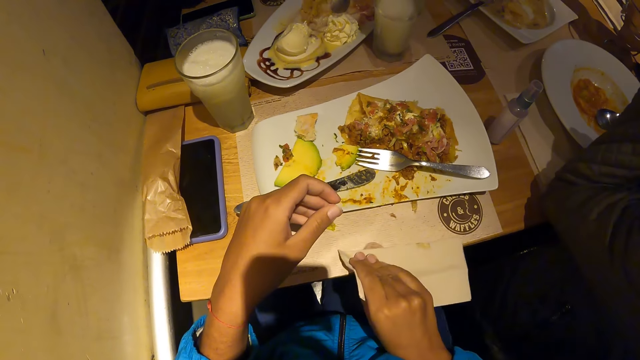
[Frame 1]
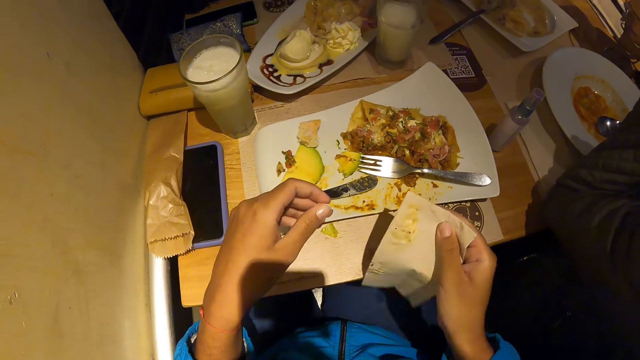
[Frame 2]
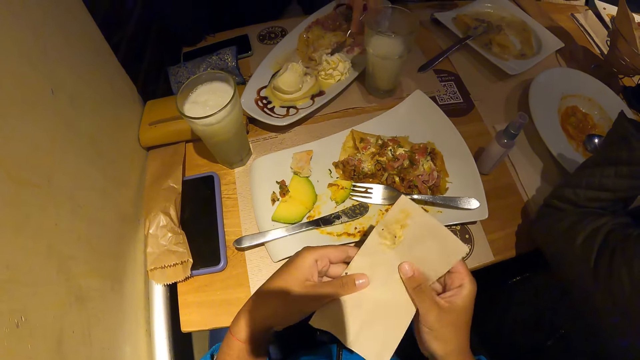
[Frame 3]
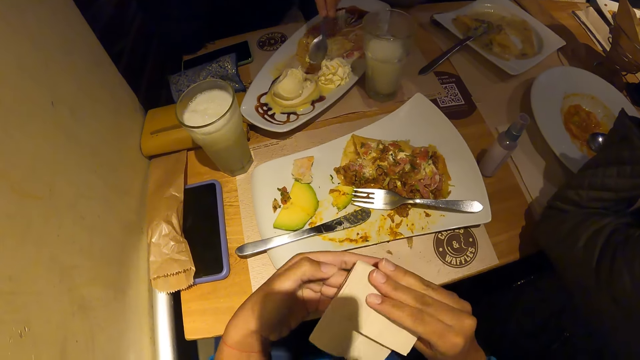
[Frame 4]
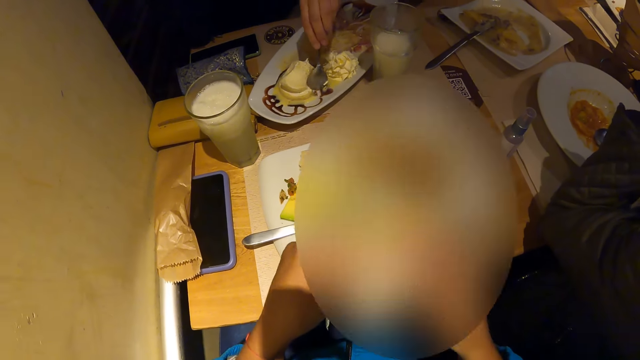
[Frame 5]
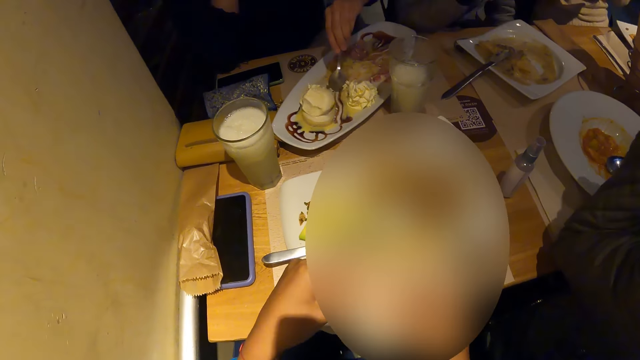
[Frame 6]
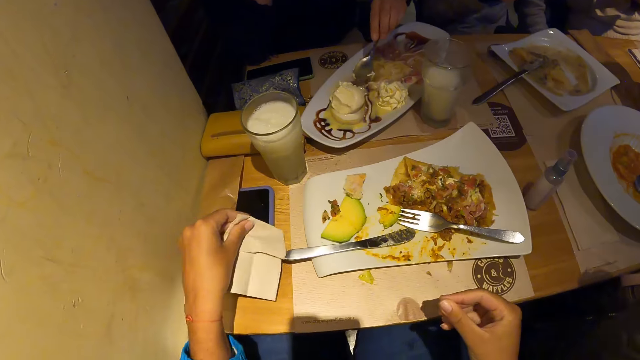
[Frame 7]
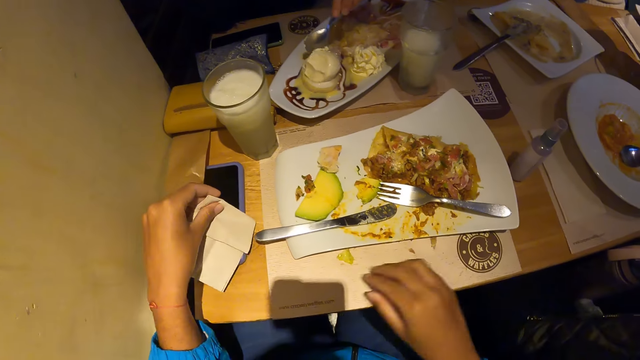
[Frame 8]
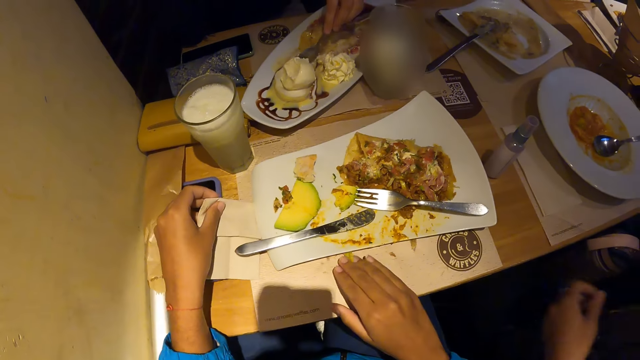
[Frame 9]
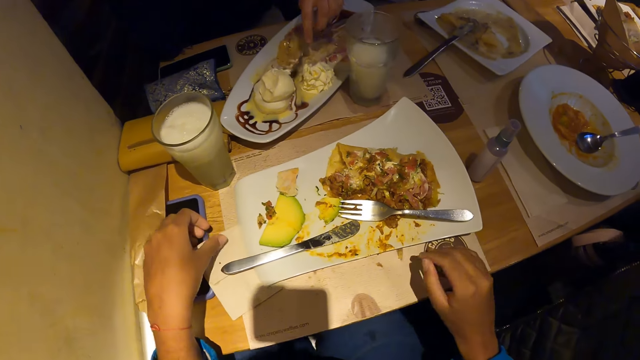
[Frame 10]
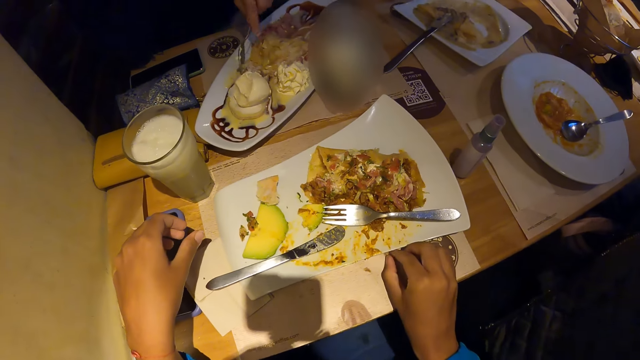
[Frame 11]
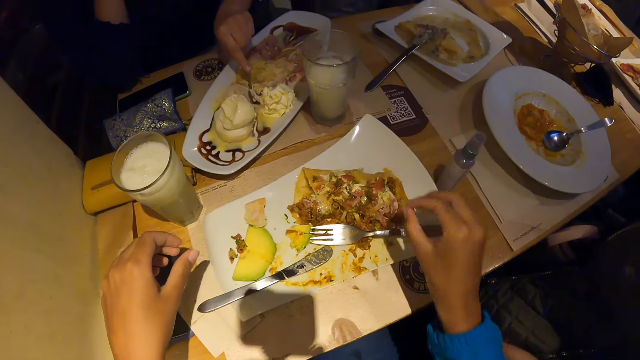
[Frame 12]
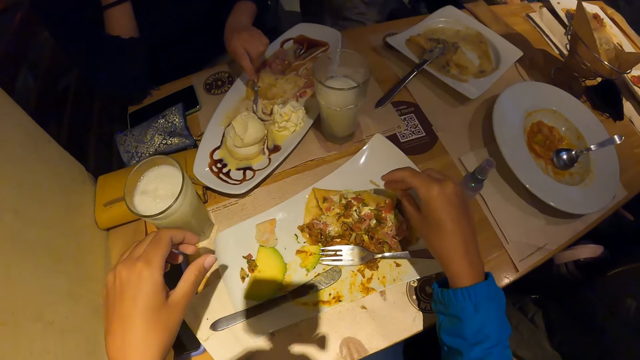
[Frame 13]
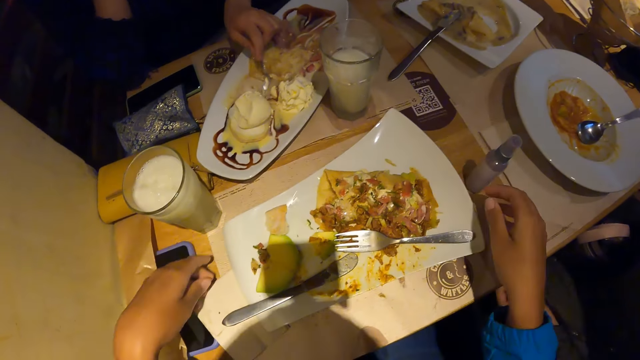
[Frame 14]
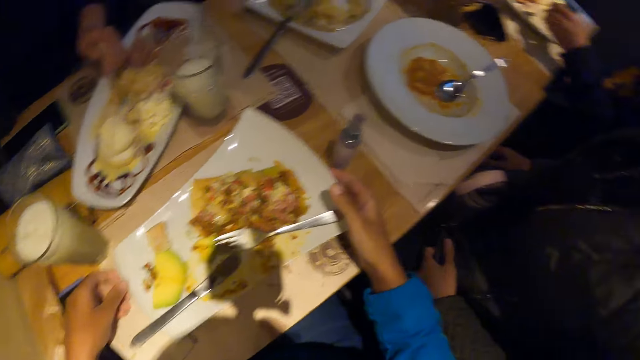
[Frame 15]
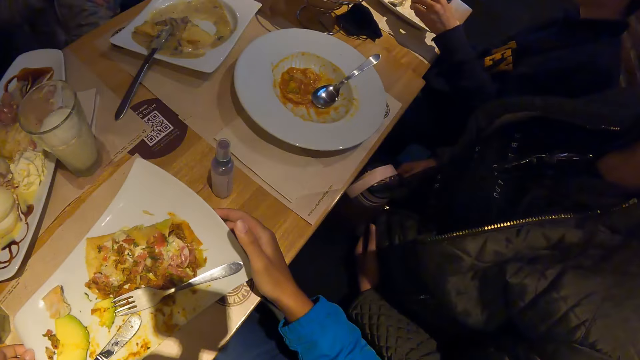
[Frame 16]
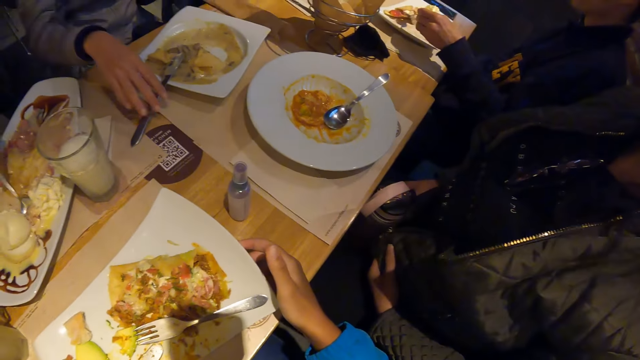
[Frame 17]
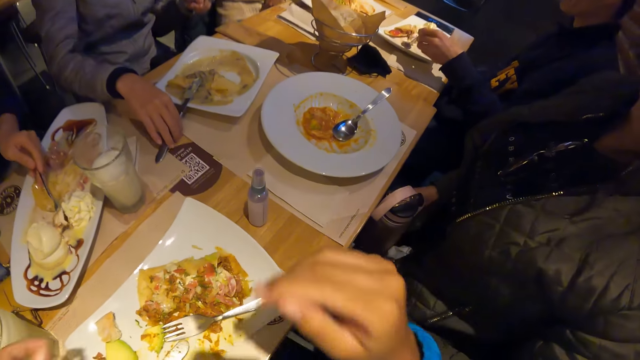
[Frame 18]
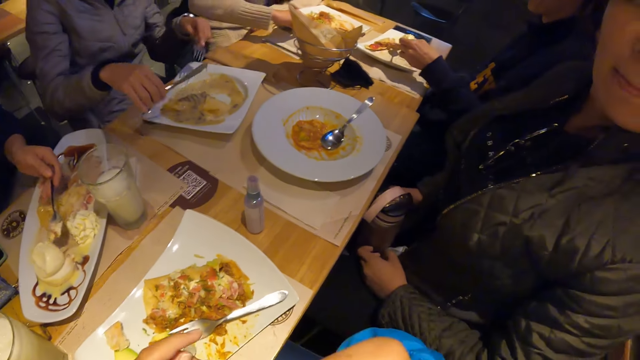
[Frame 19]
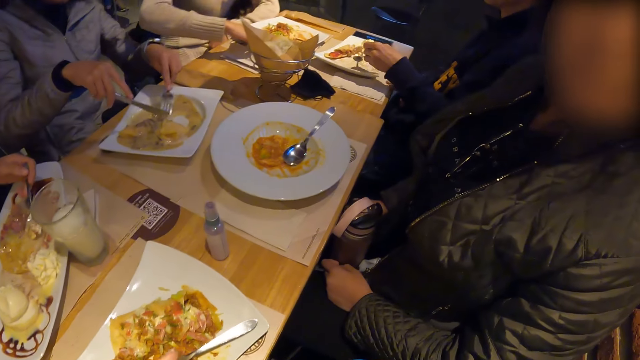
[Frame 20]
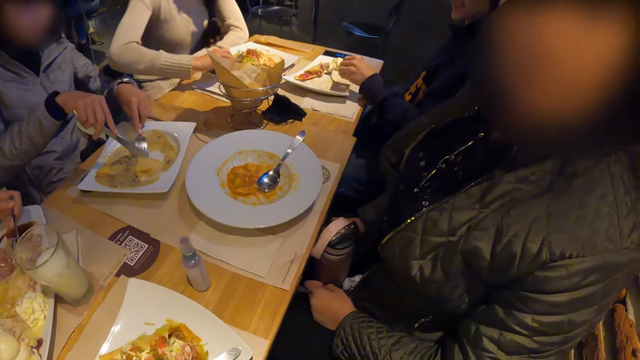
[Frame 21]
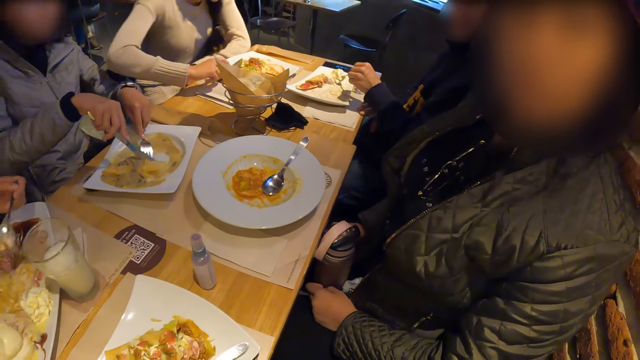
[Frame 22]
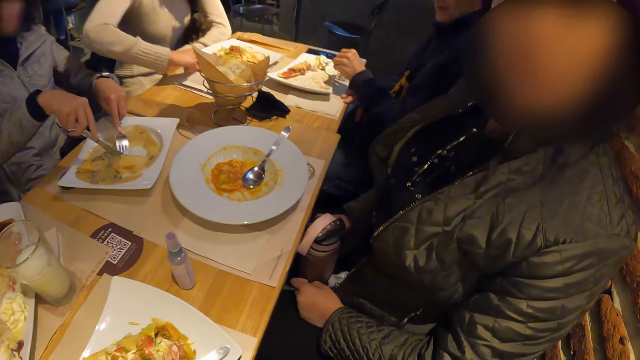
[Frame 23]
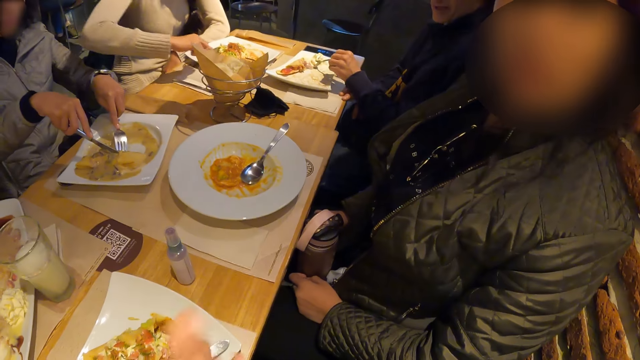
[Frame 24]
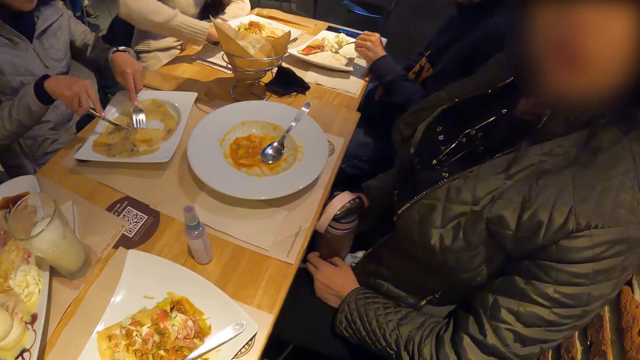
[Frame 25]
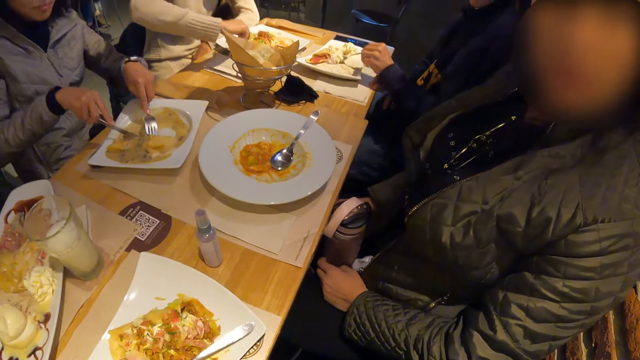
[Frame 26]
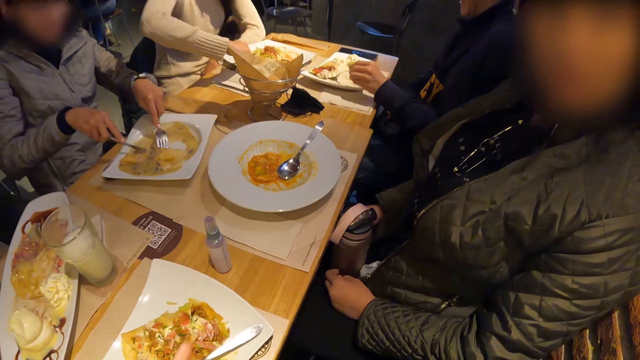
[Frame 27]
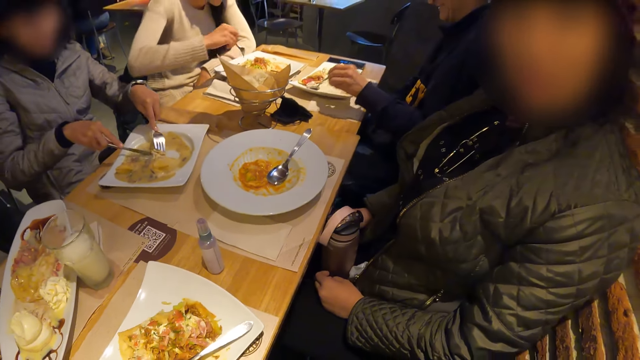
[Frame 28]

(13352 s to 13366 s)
The camera wearer wipes the coaster. He folds the tissue with both hands. He puts the tissue on the table with his left hand. He picks up a pepper on the table with his right hand. He puts the pepper in the plate of waffles on the table with his right hand. He touches the plate of waffles on the table with both hands. He interacts with a woman. He holds the plate. Another woman scoops waffles from the plate of waffles on the table with the spoon in her left hand. The camera wearer lifts his hand. He looks around the table.

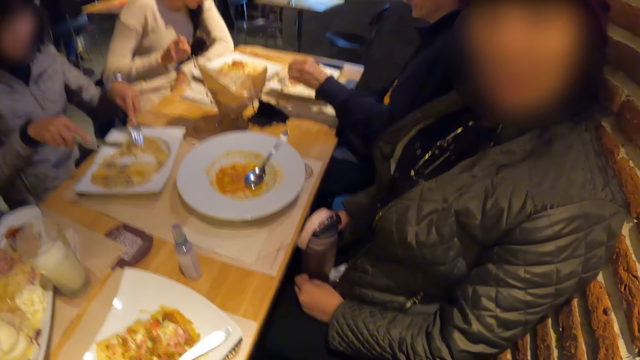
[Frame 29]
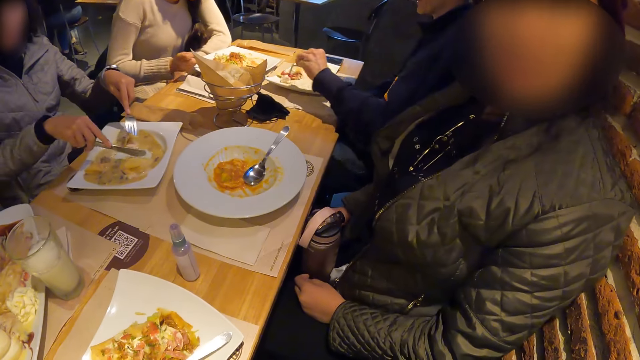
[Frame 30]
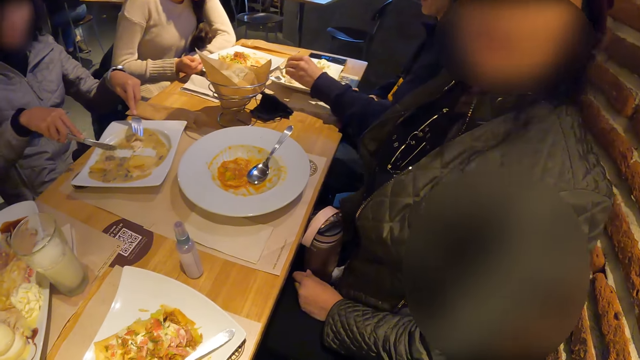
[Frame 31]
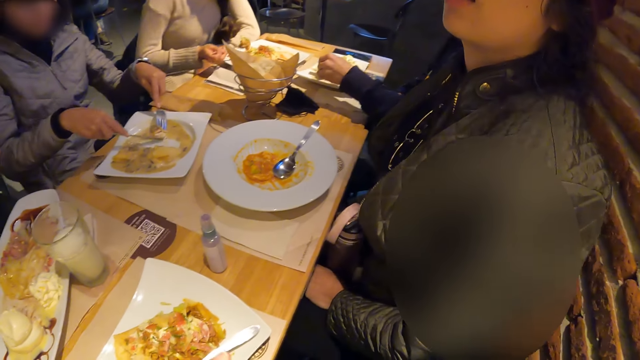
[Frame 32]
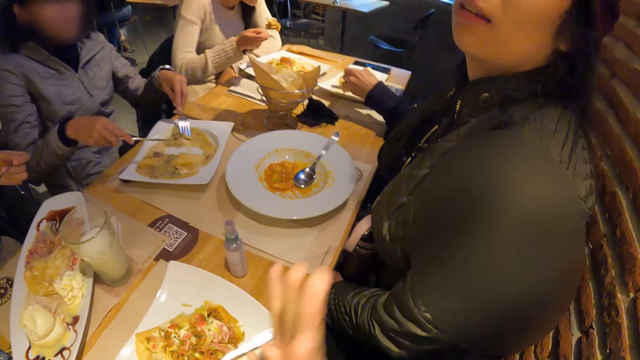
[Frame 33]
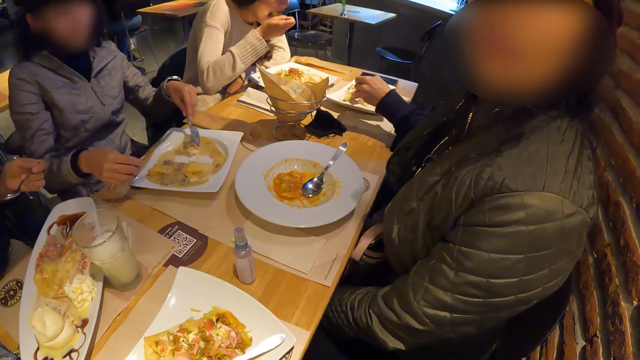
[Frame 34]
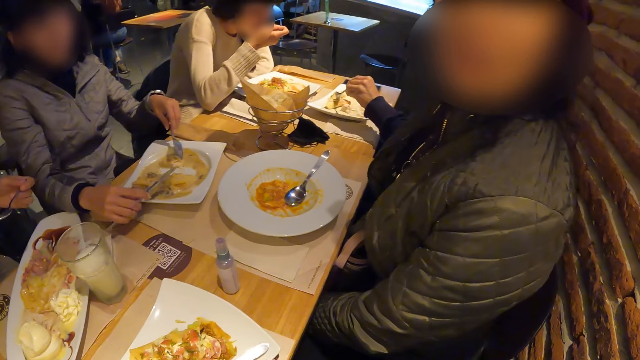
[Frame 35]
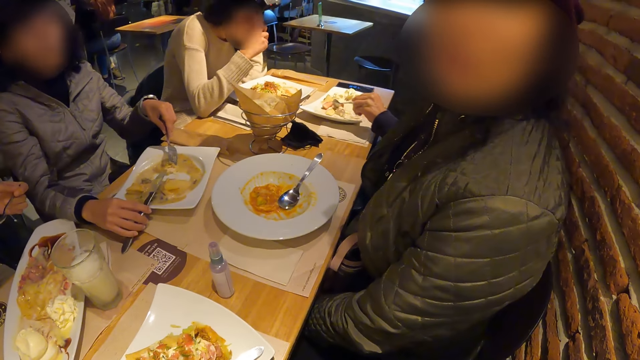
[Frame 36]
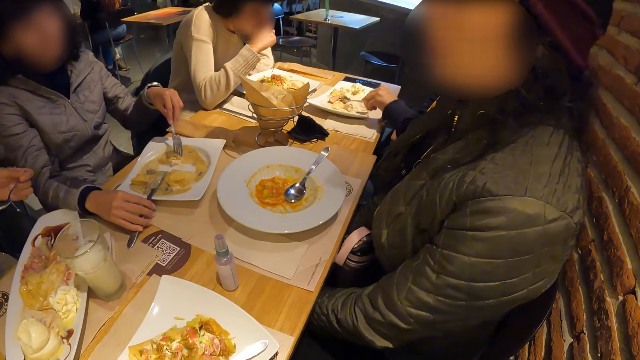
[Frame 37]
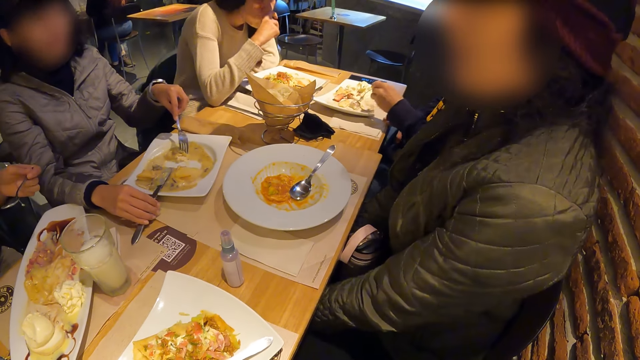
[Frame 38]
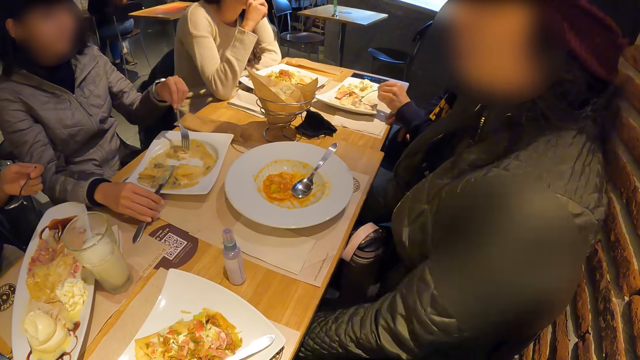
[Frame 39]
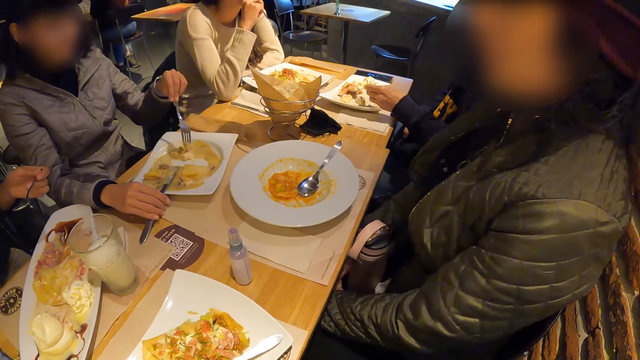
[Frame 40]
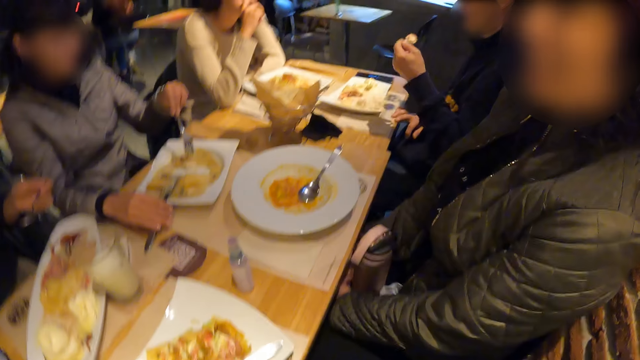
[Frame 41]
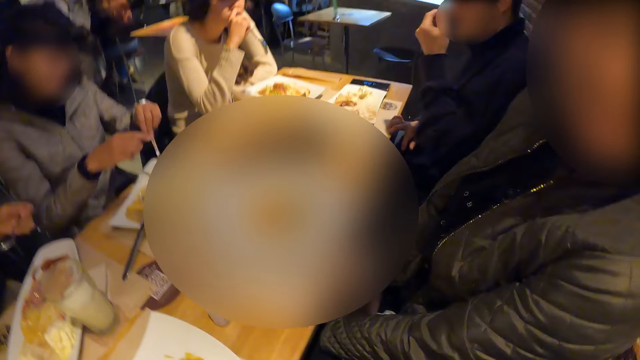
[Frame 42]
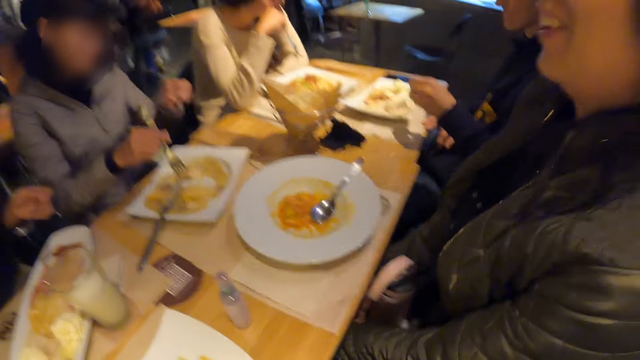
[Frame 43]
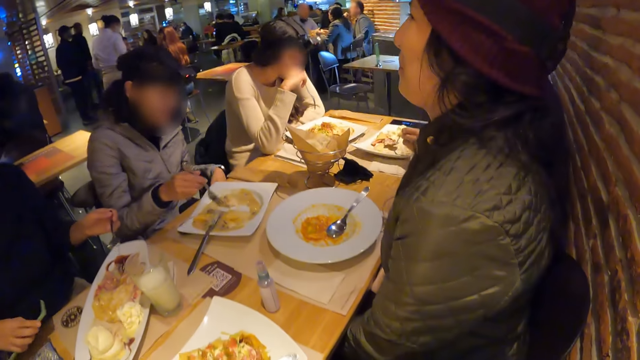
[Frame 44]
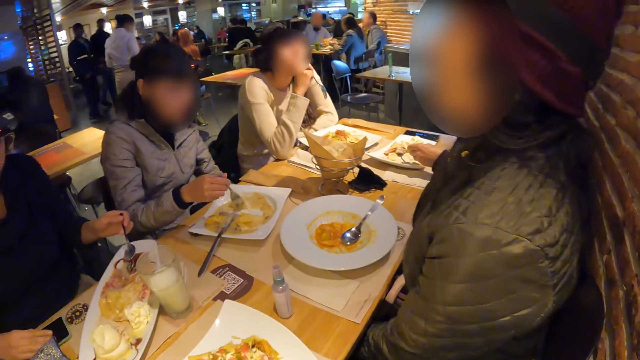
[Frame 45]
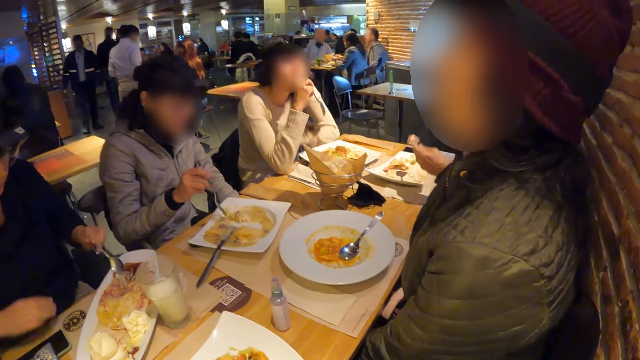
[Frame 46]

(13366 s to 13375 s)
A woman eats waffles from the plate of waffles on the table with the fork in her right hand. The camera wearer interacts with a group of people on the table. Another woman places a phone on the table with her right hand.
